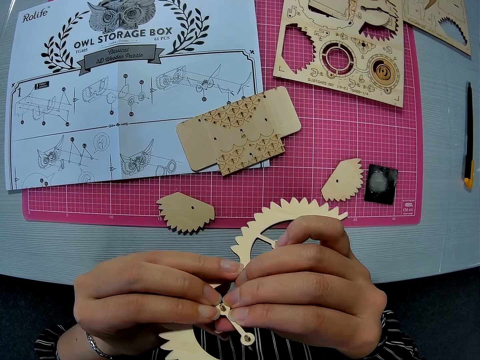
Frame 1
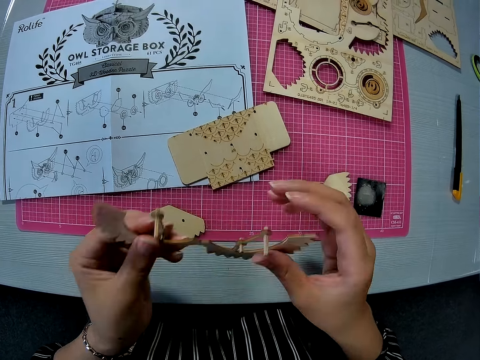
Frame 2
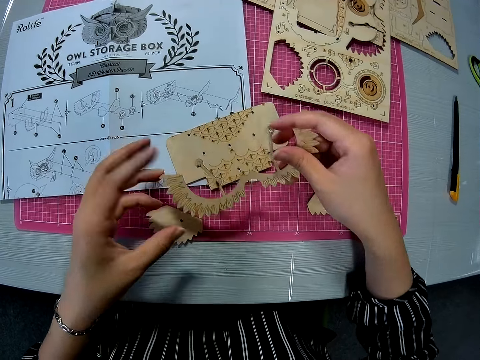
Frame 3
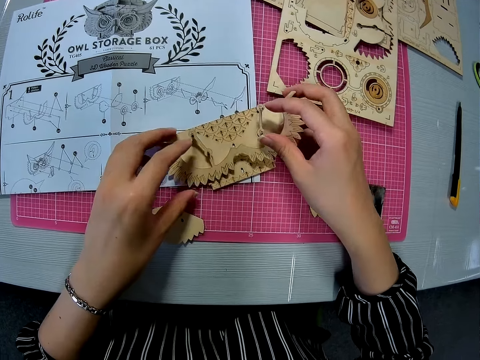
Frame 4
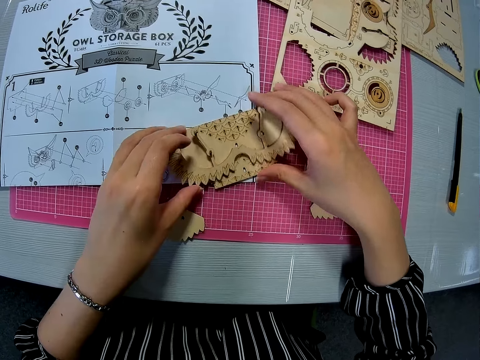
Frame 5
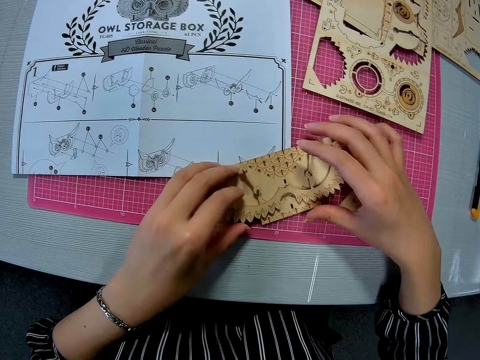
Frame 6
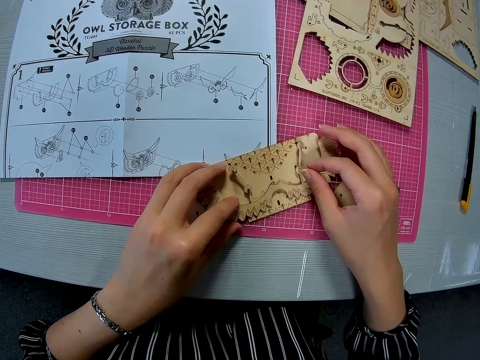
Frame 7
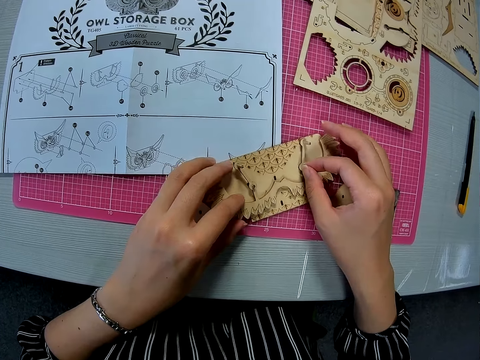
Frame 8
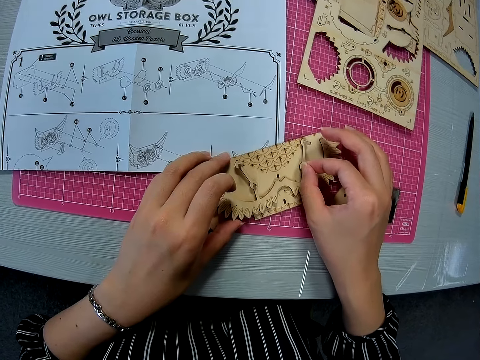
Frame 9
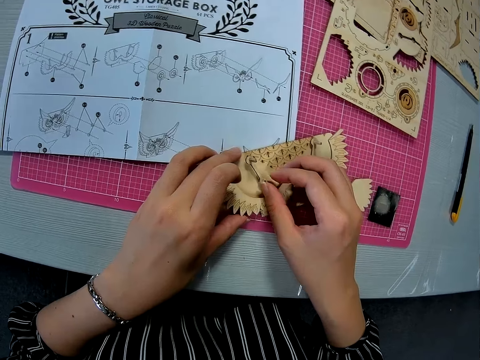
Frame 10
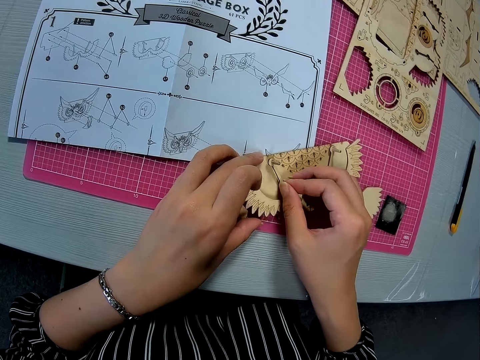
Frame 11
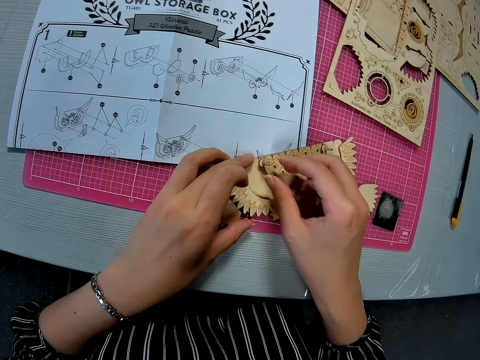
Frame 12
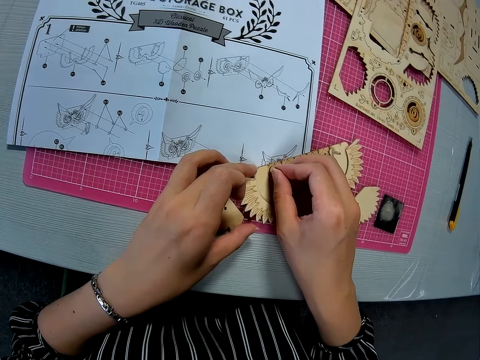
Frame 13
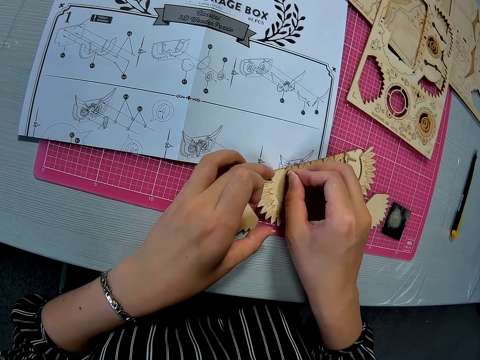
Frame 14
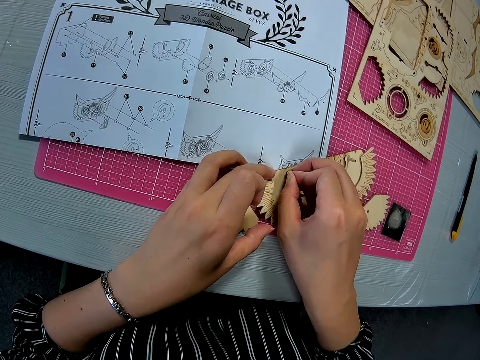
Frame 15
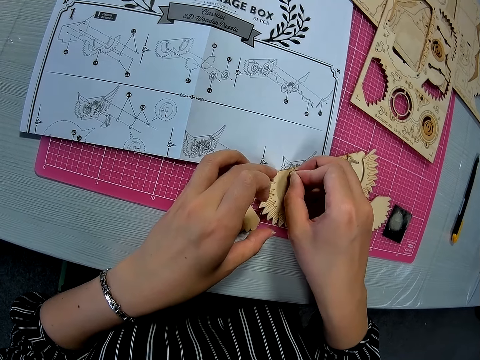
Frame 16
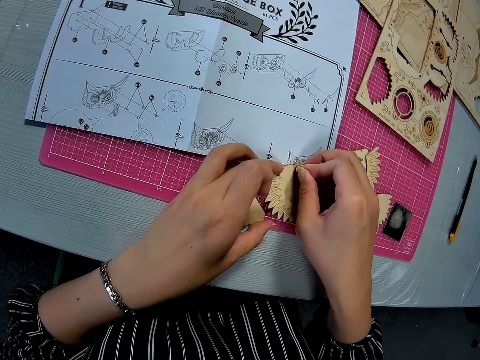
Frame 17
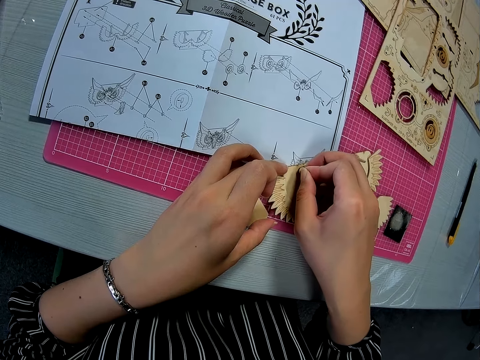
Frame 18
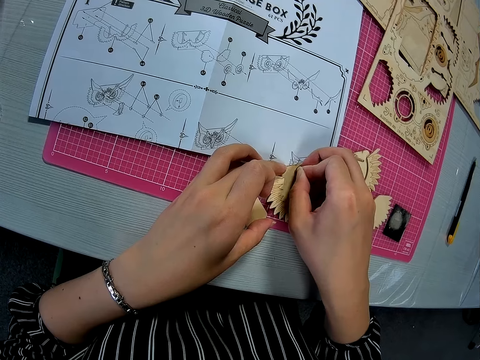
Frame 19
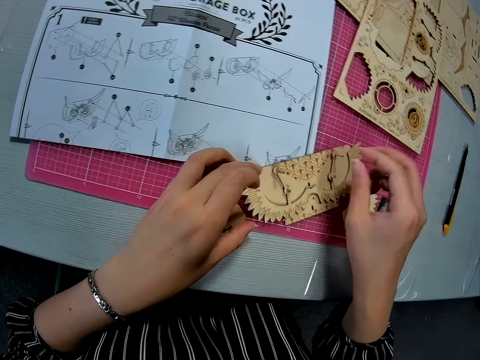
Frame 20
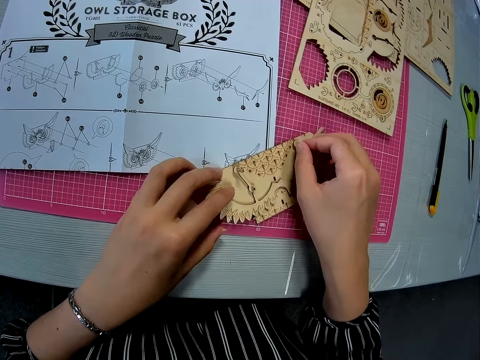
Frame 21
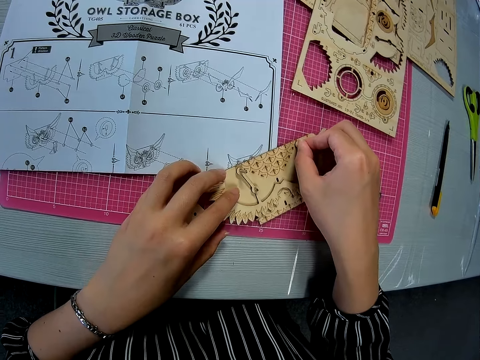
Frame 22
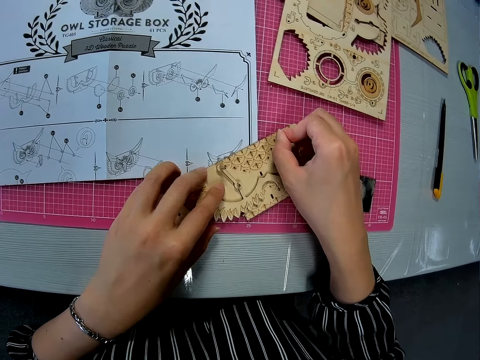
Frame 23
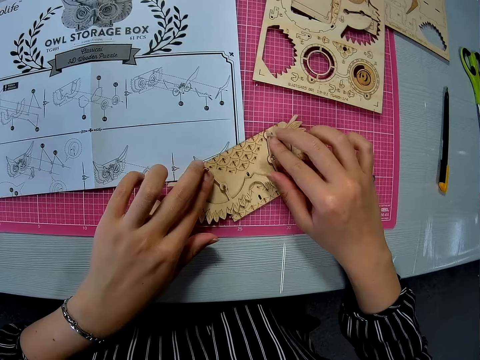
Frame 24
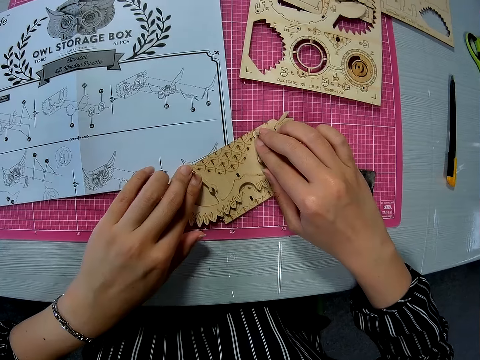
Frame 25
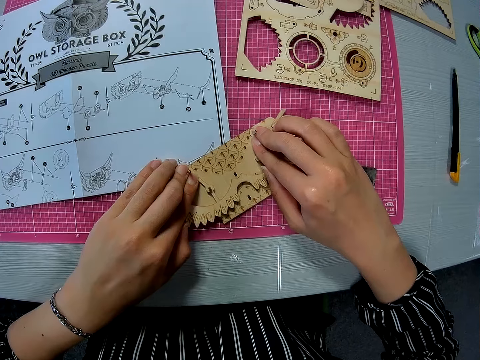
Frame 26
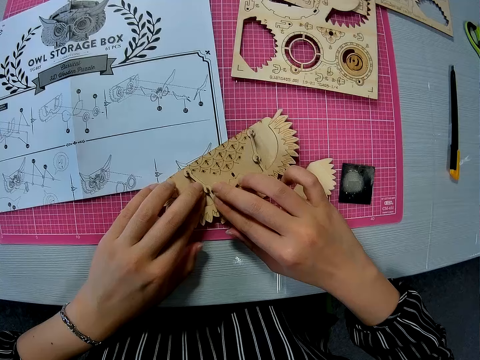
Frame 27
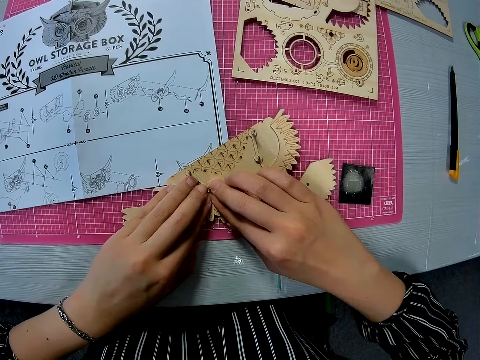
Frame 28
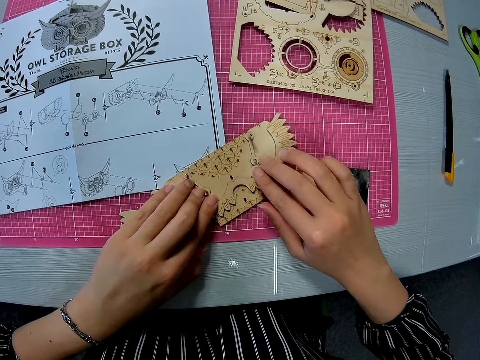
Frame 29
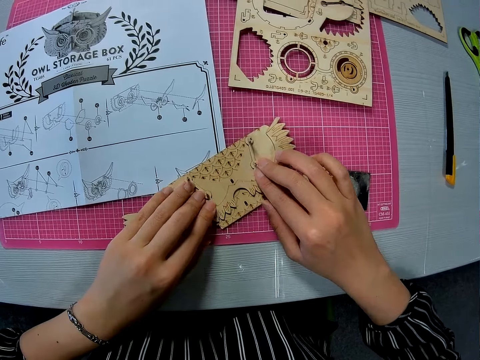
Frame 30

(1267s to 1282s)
The camera wearer places the carved piece or piece of crafting material on the other piece. They move both pieces down with both hands. They push in the pegs on the carved piece. They align the two crafting materials. They adjust the pieces of the crafting material.

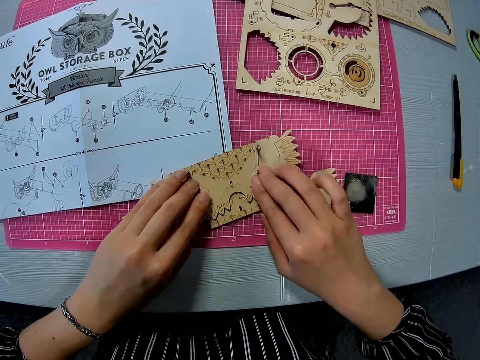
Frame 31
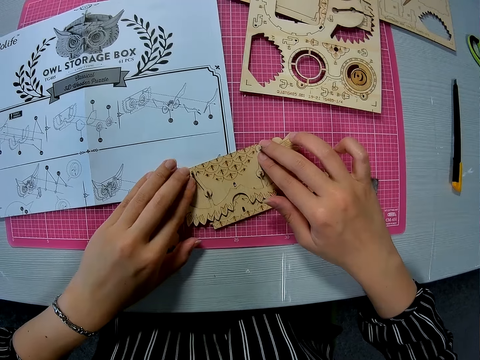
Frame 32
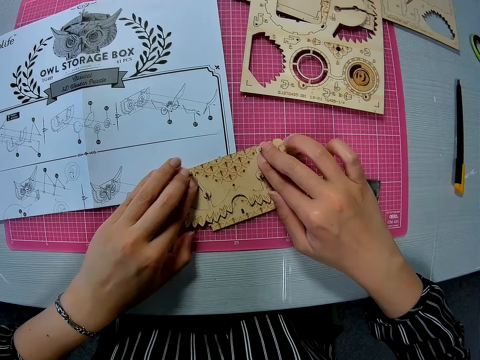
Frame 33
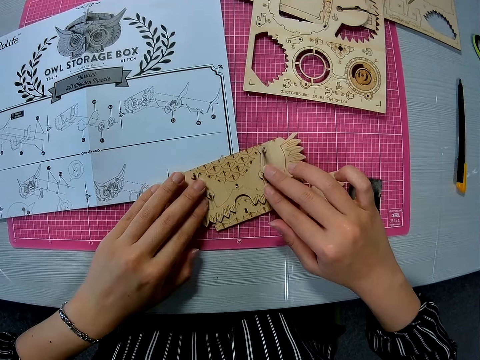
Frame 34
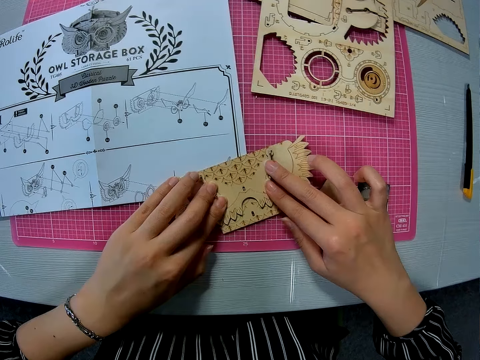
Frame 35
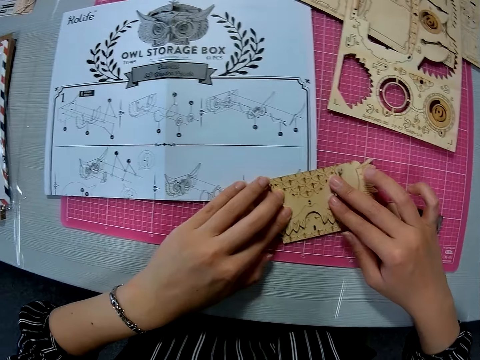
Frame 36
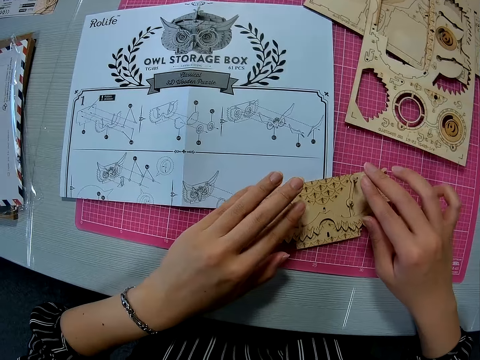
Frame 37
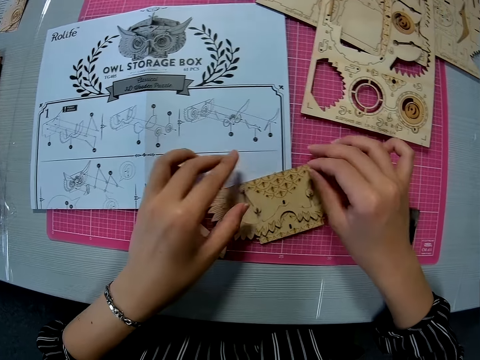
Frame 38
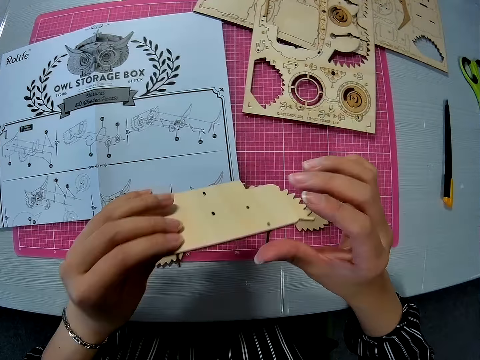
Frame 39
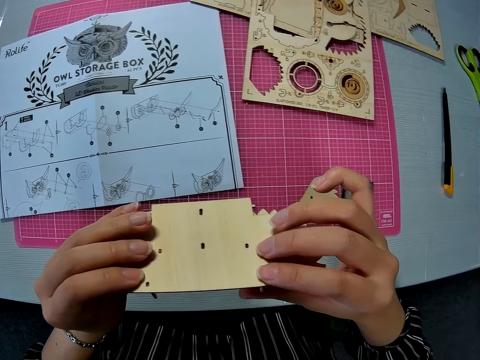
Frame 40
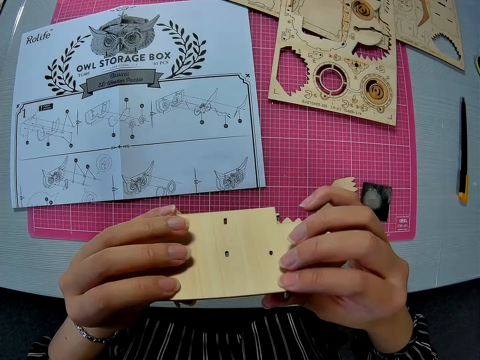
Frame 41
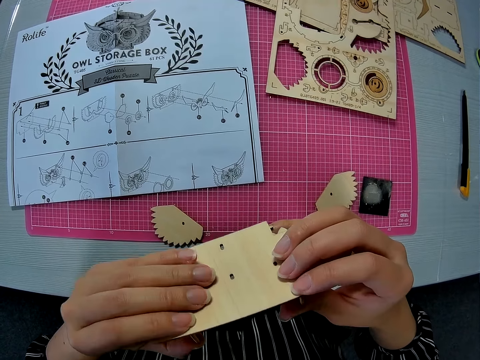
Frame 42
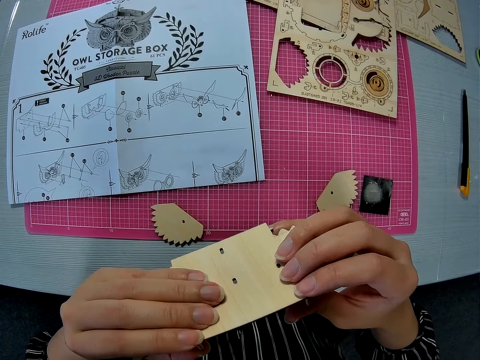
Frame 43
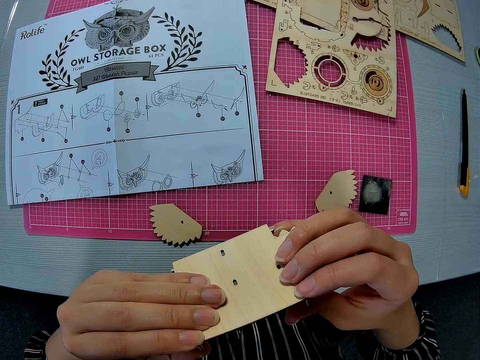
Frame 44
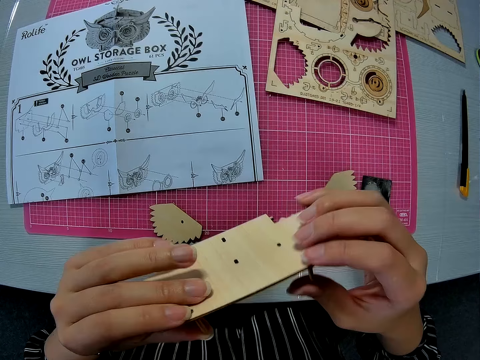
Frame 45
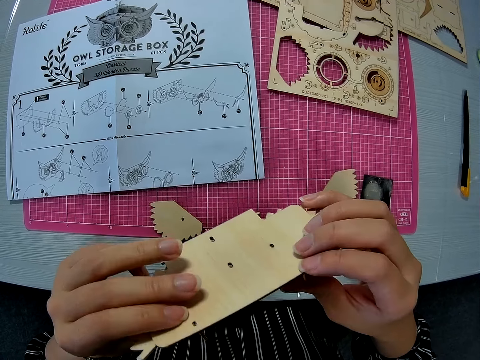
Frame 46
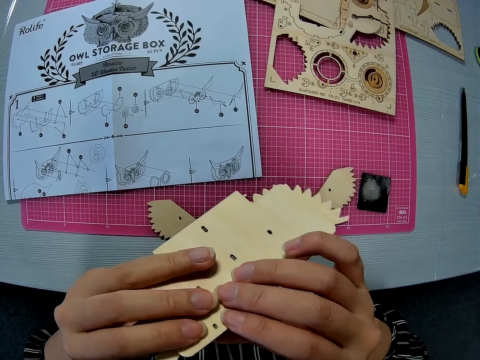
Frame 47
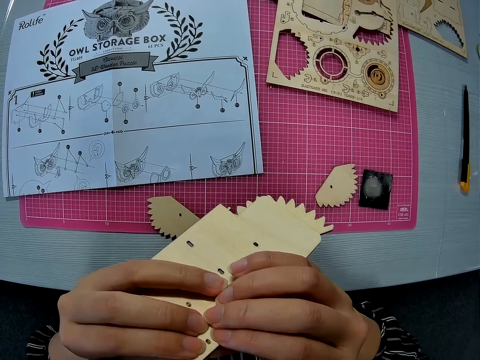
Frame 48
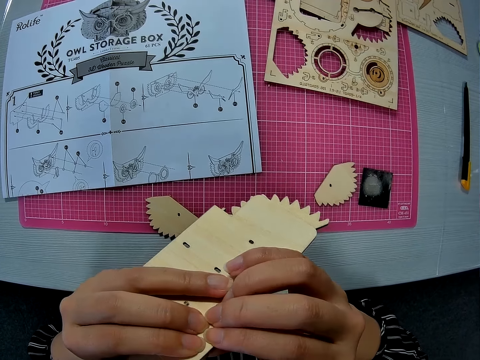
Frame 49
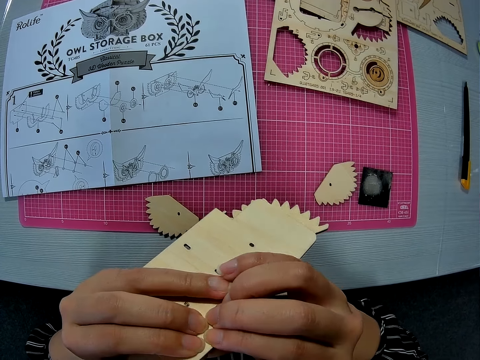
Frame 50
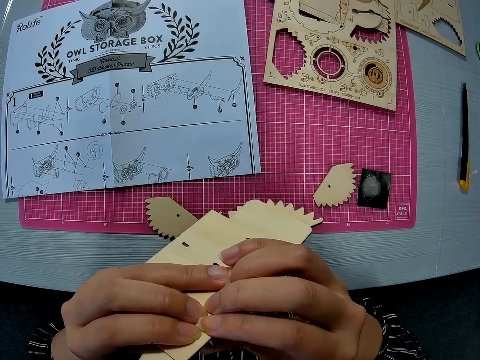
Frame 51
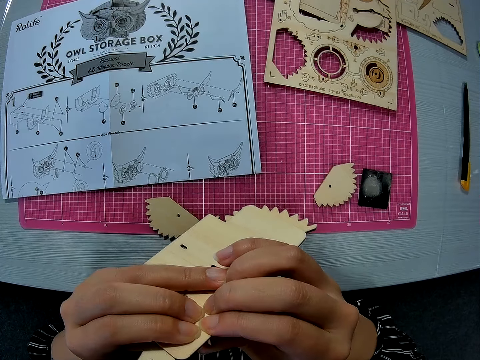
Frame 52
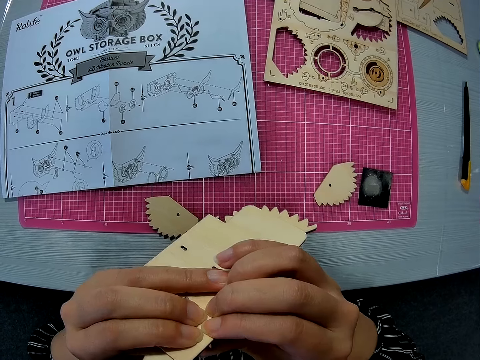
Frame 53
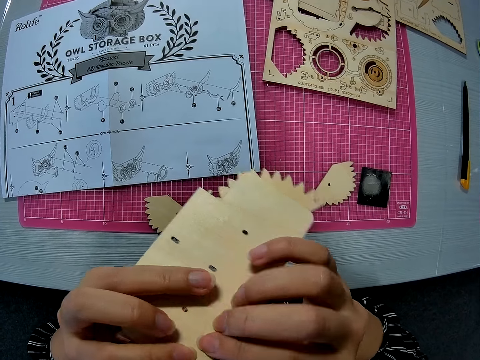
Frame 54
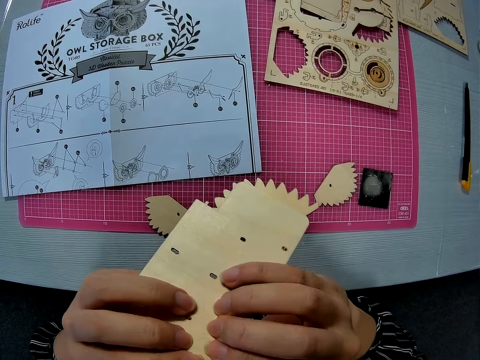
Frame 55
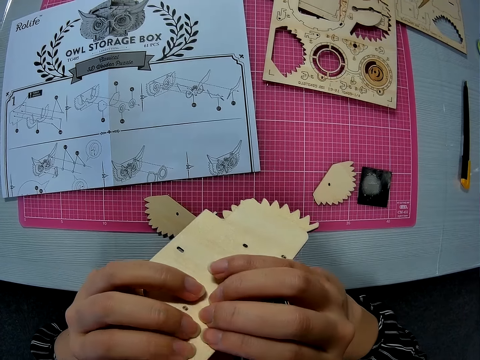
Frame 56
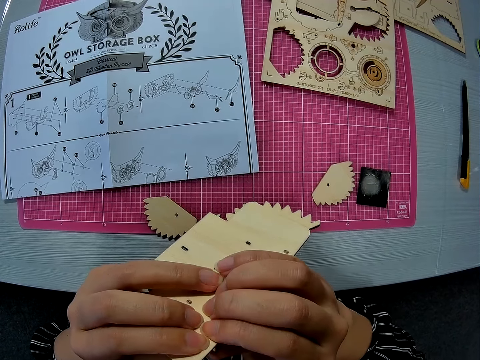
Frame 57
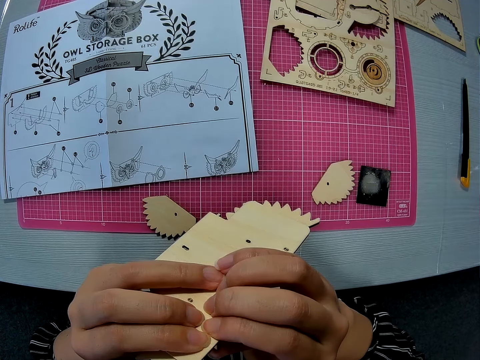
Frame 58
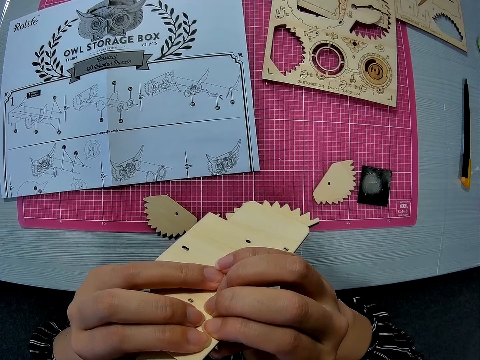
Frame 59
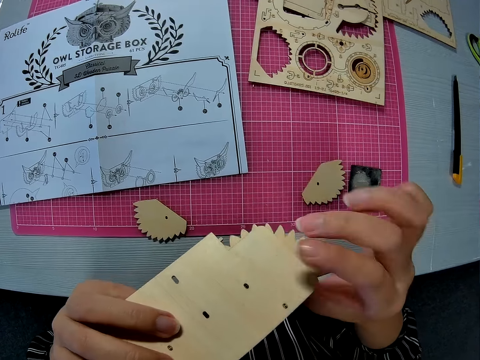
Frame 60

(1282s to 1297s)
The camera wearer picks up the pegged piece with both hands. They push the pegs in the carved piece. They adjust the pieces together.
